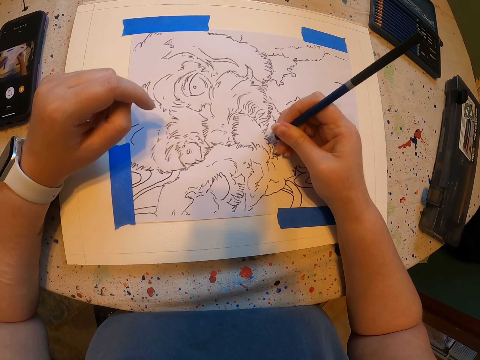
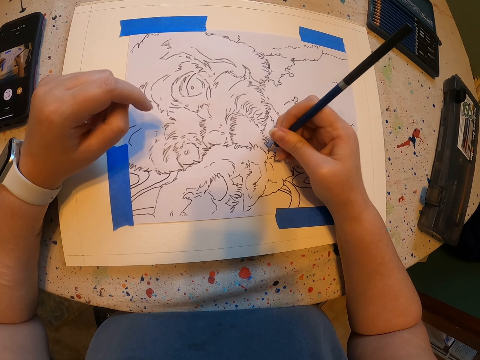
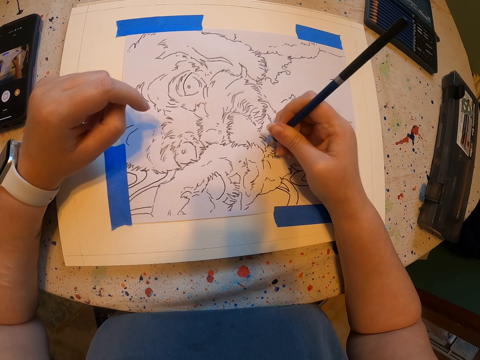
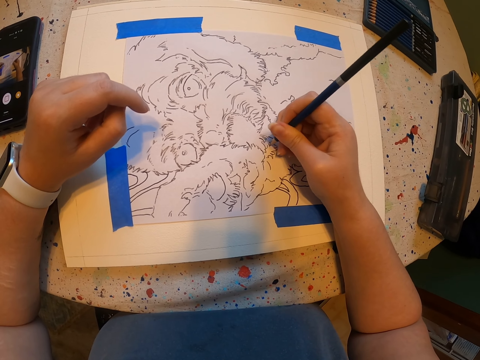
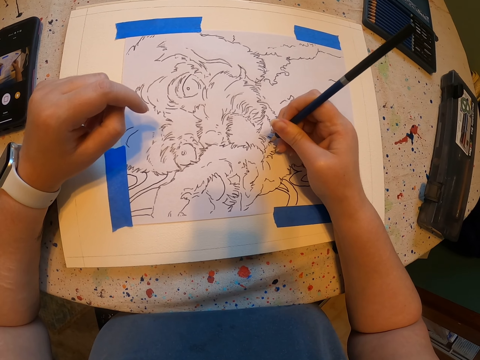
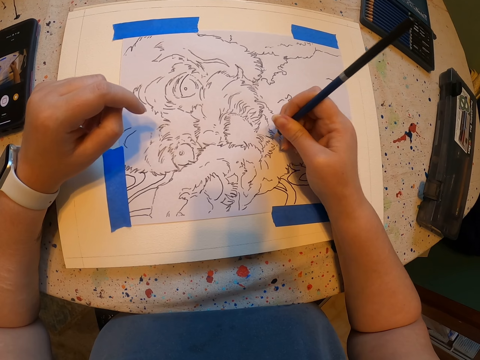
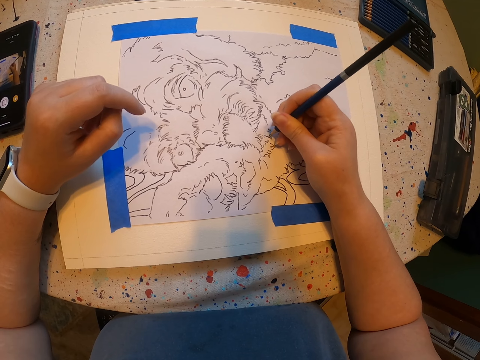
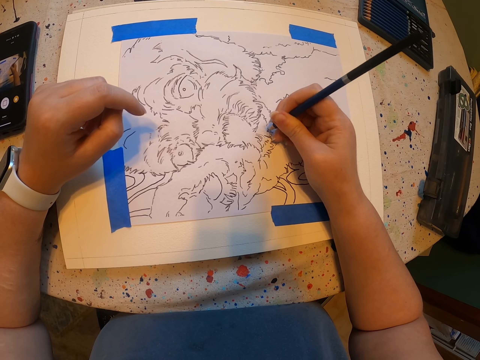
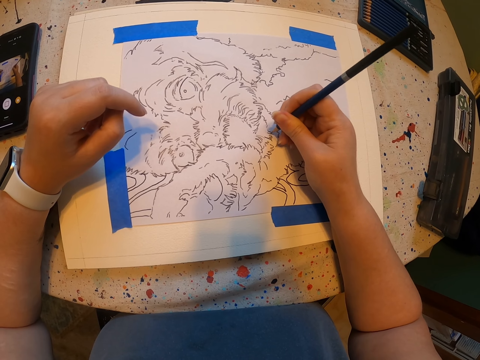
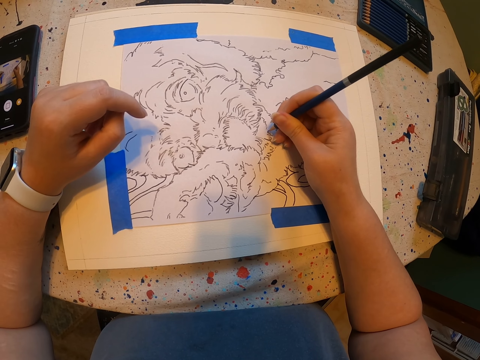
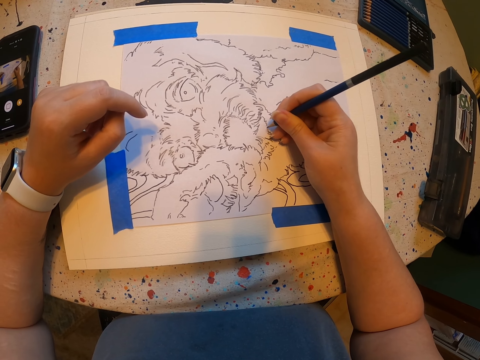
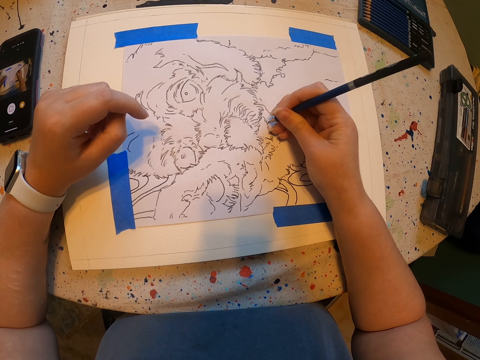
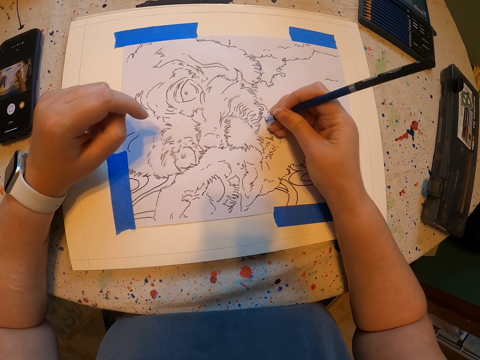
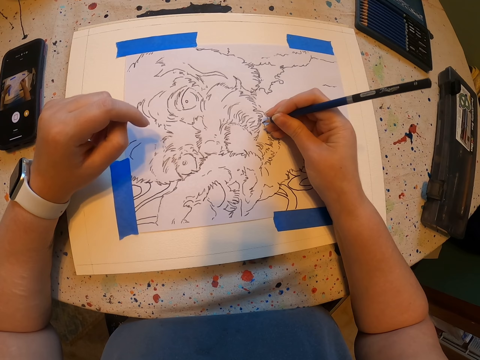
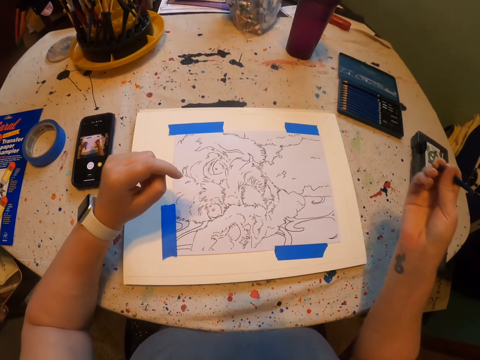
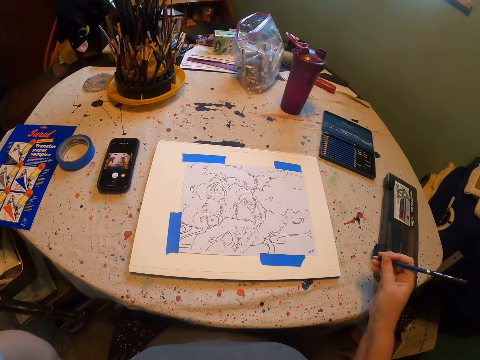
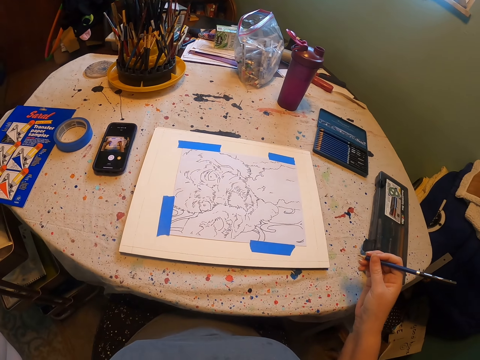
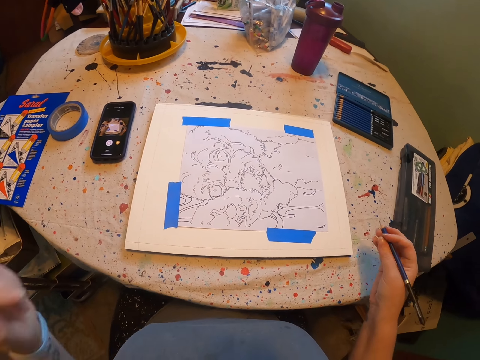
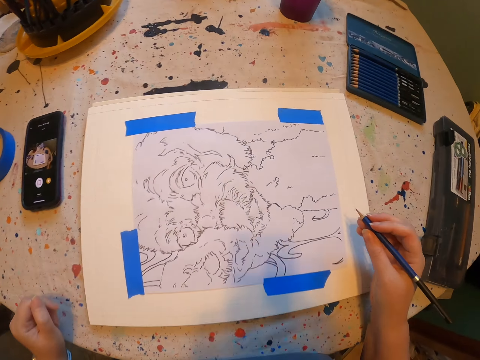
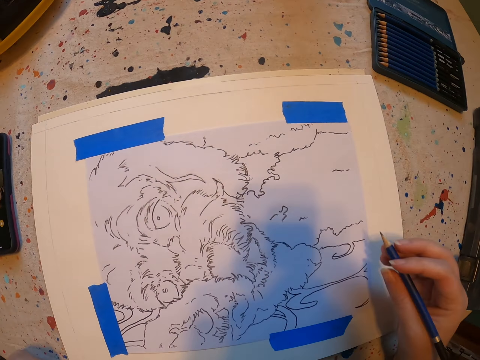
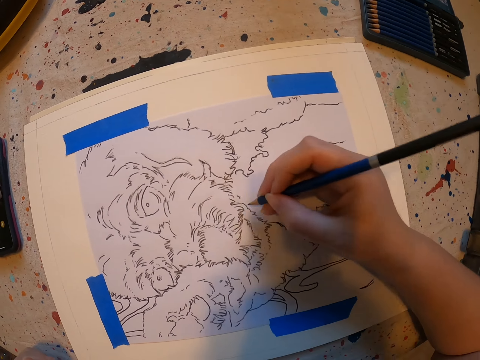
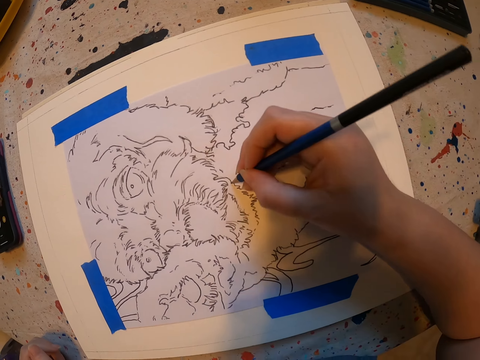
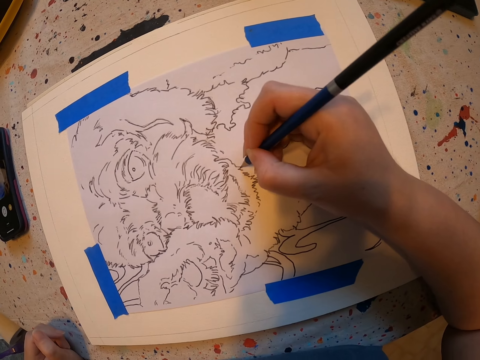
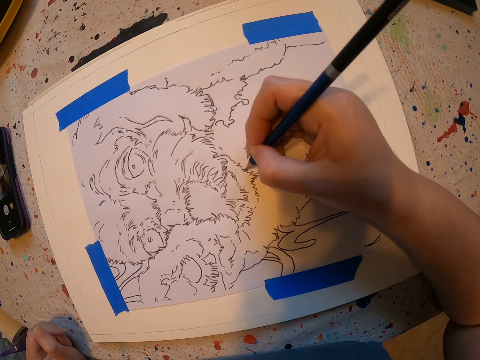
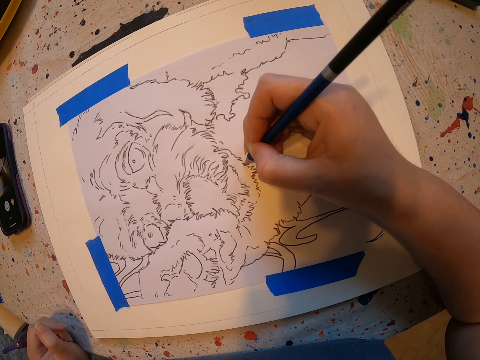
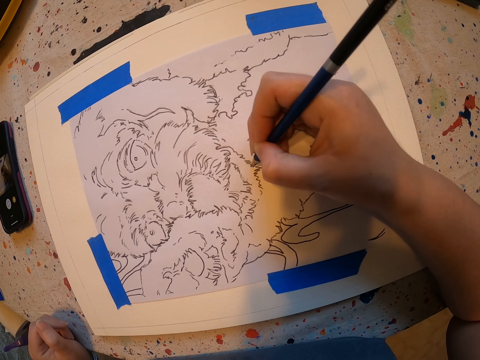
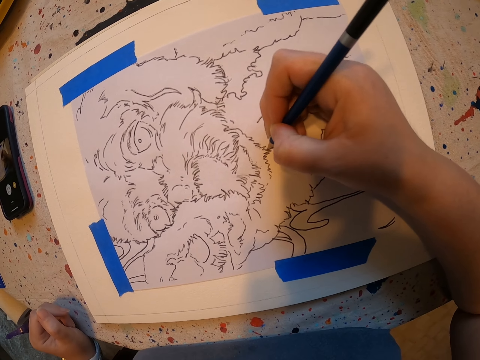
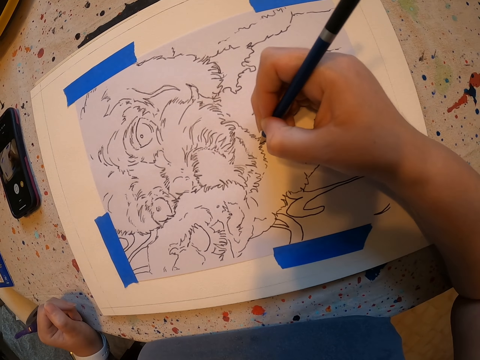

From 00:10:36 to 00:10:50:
The camera wearer moves a hand. They look around. They draw on the paint paper.

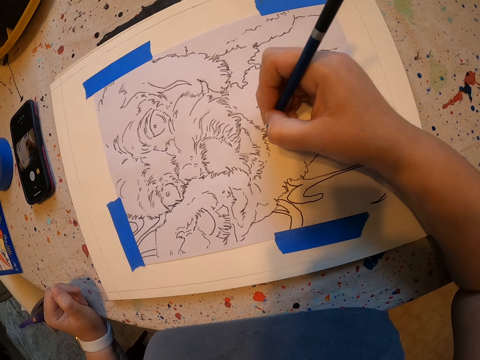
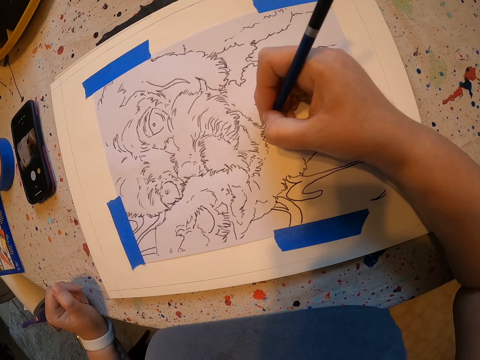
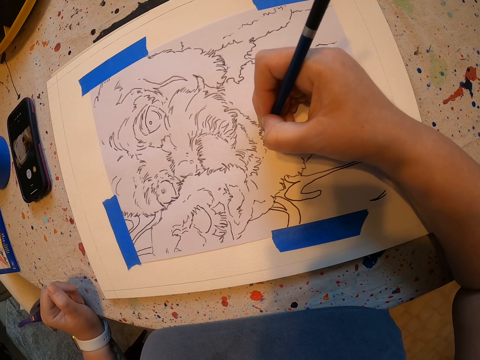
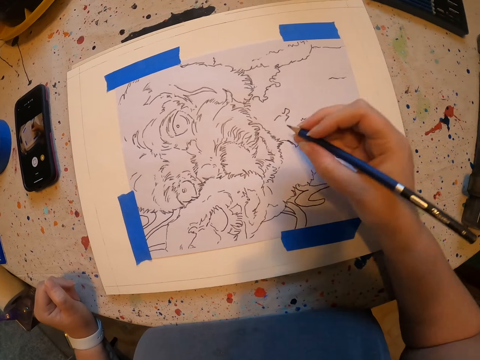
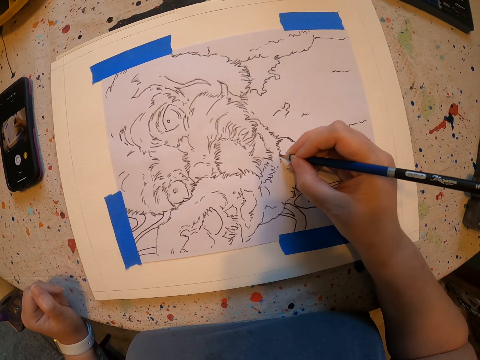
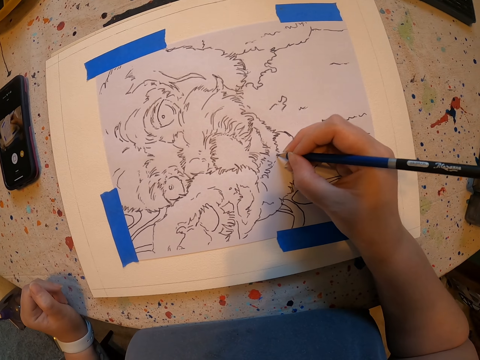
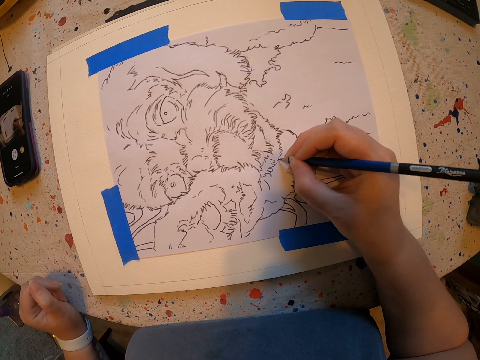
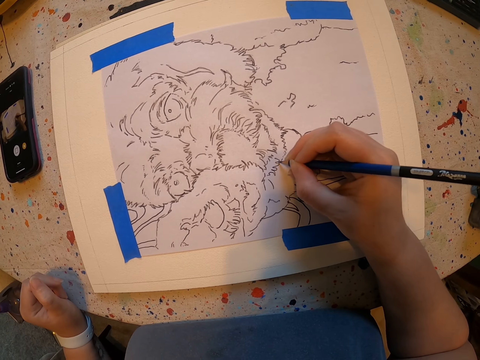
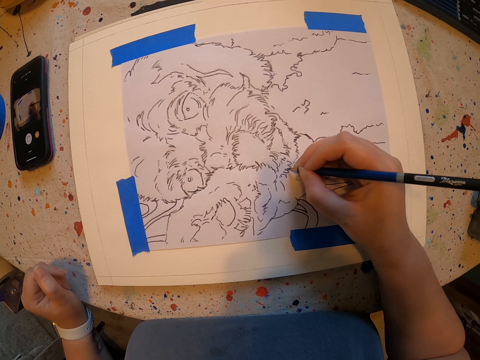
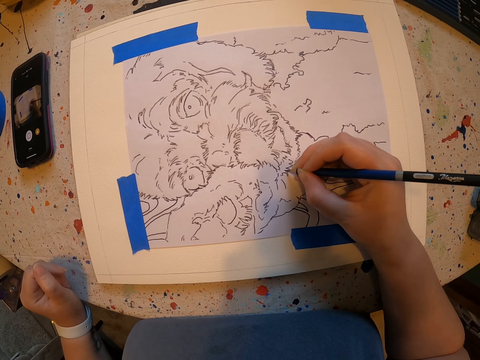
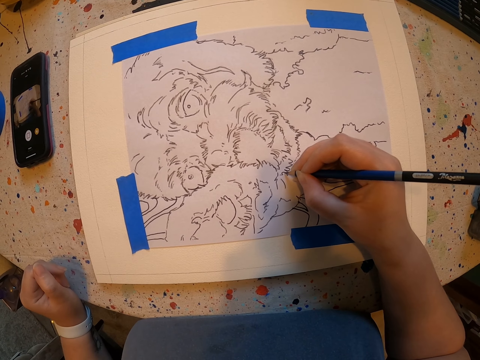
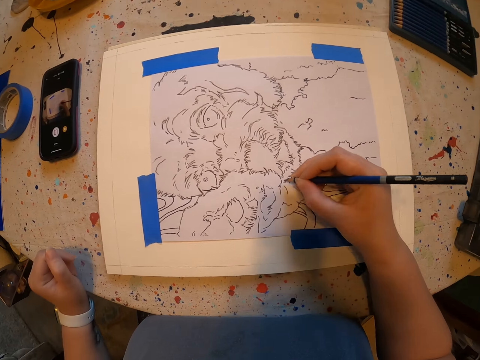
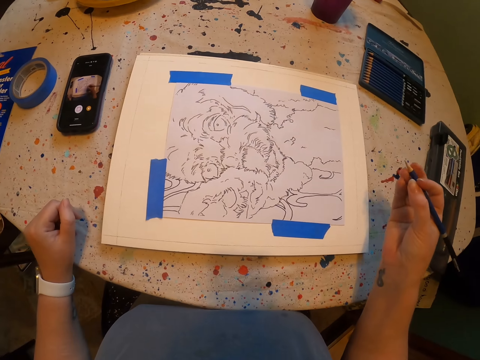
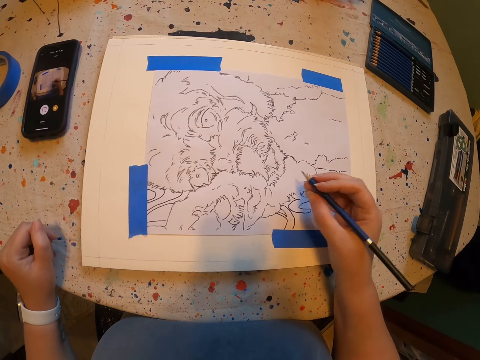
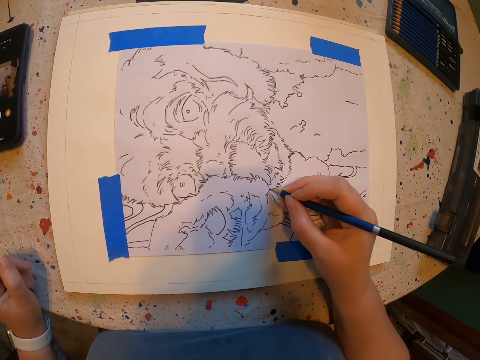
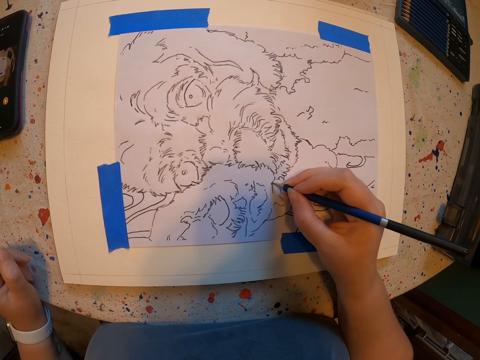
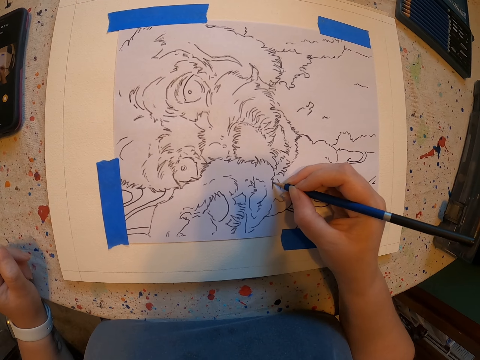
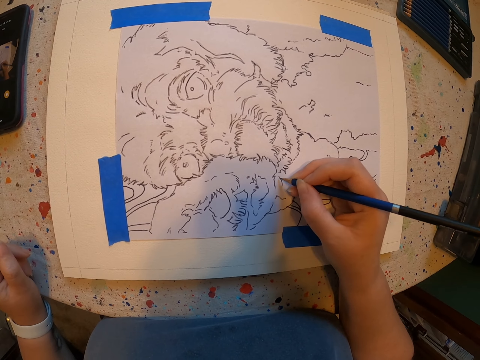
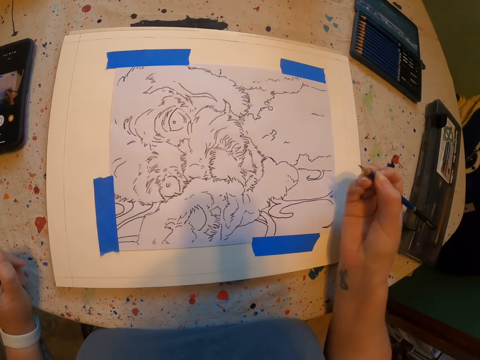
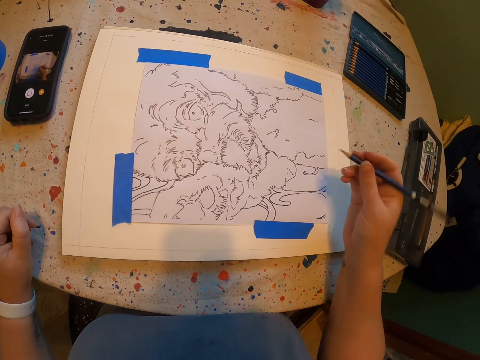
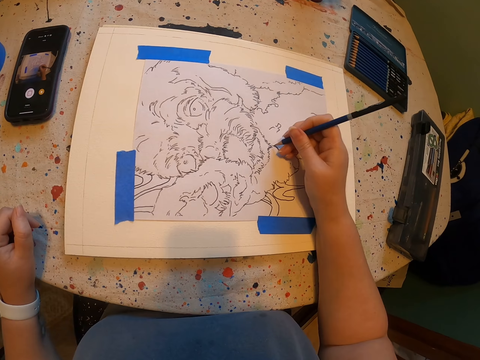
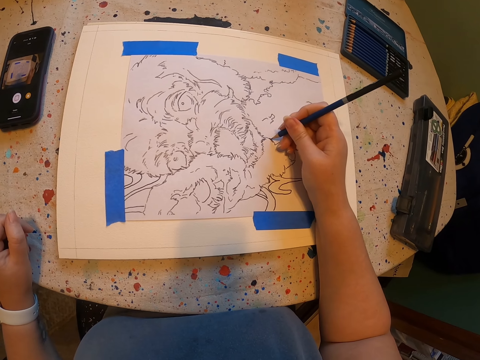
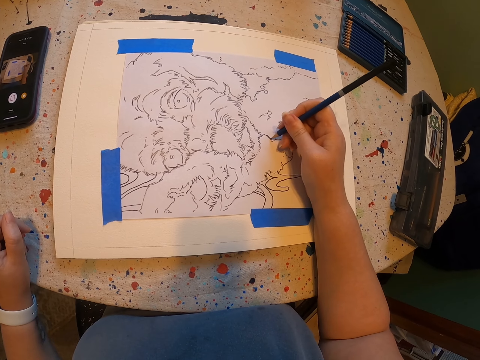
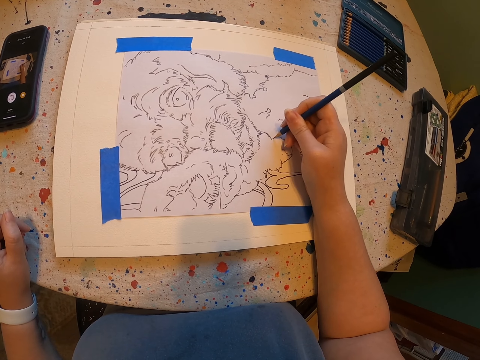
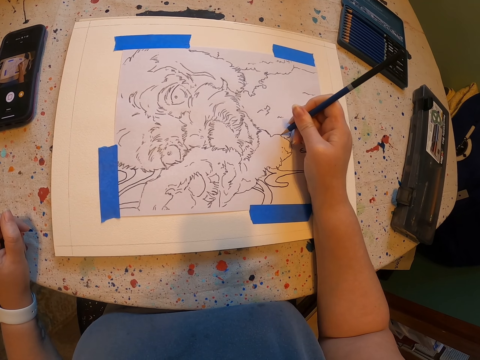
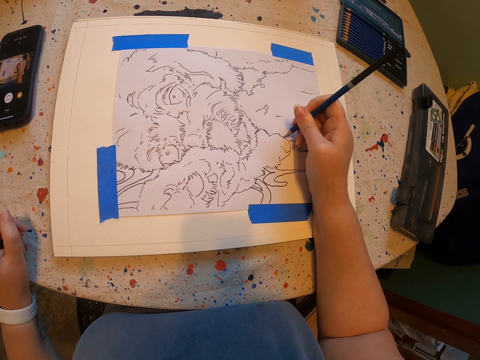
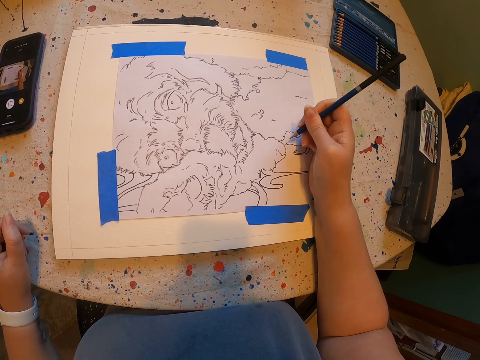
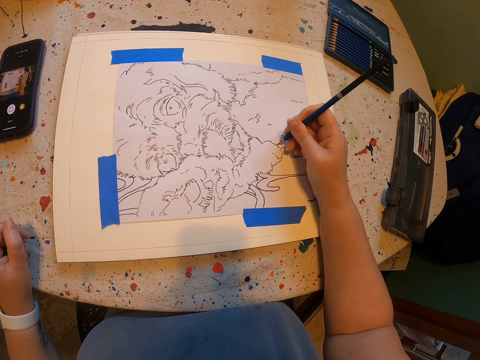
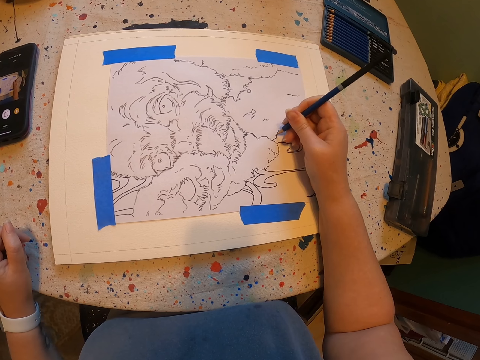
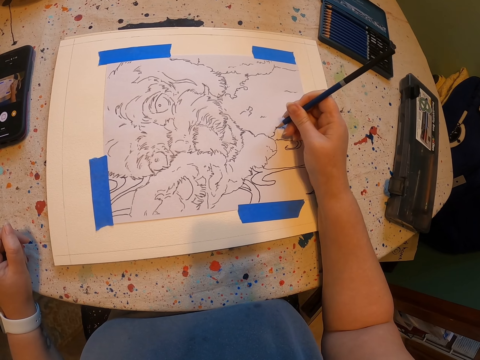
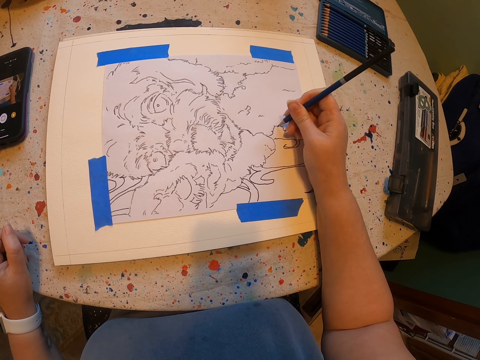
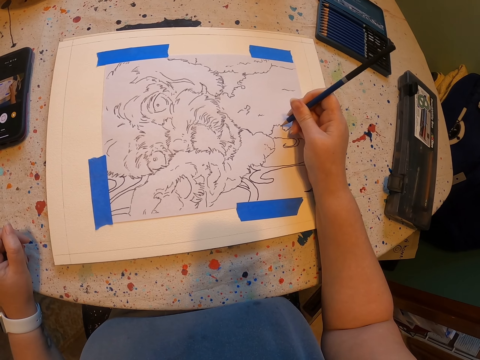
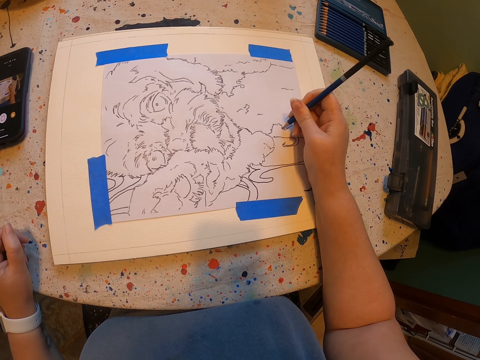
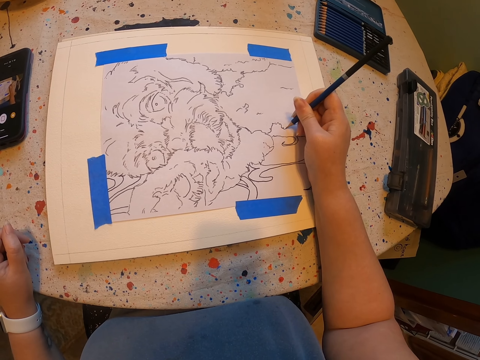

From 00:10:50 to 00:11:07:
The camera wearer moves a hand. They draw on the paint paper. They move the hand. They move the hand again. They draw on the paint paper.
